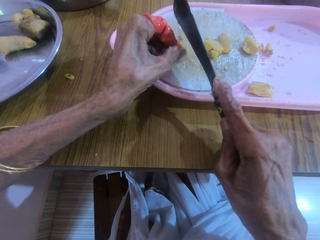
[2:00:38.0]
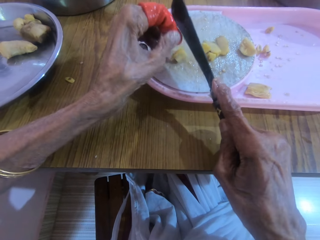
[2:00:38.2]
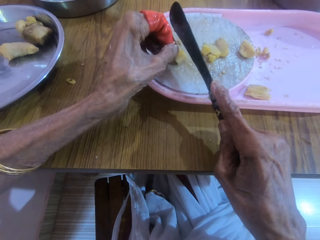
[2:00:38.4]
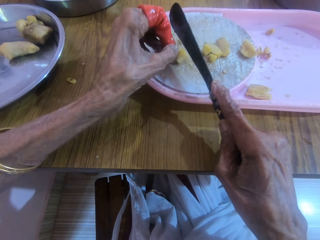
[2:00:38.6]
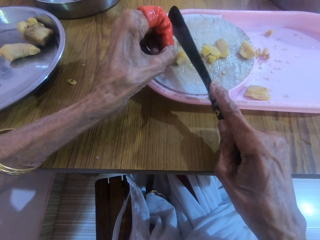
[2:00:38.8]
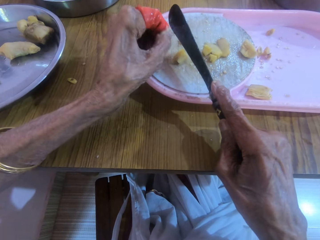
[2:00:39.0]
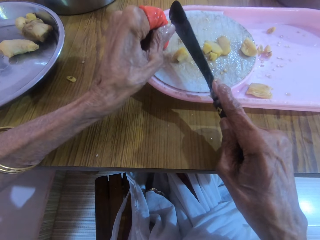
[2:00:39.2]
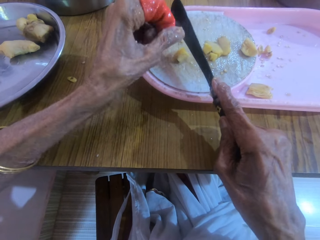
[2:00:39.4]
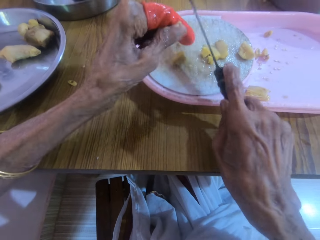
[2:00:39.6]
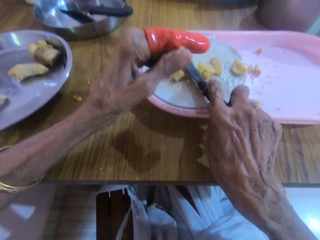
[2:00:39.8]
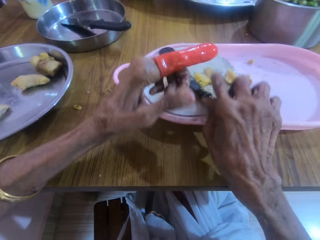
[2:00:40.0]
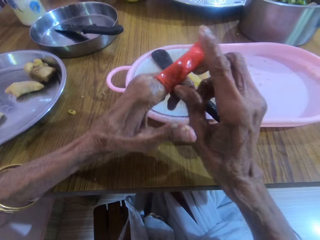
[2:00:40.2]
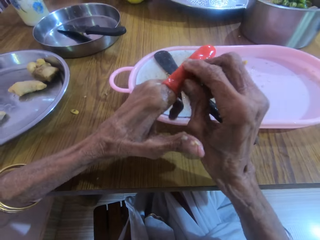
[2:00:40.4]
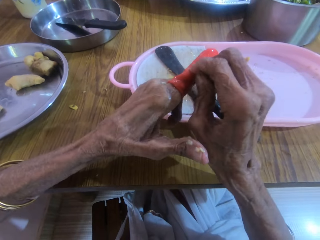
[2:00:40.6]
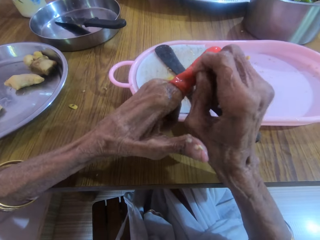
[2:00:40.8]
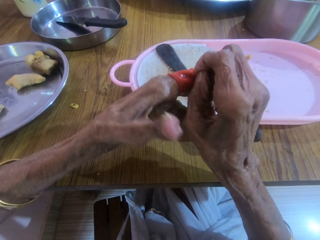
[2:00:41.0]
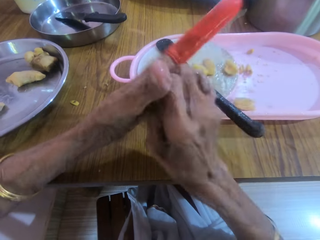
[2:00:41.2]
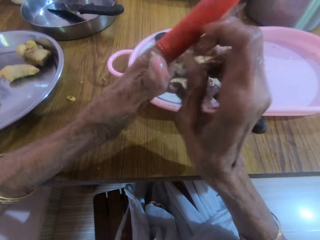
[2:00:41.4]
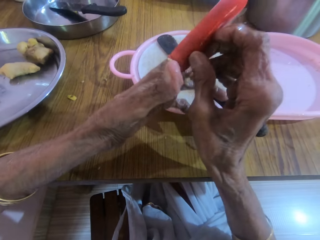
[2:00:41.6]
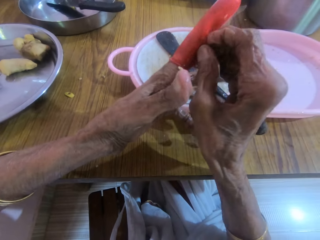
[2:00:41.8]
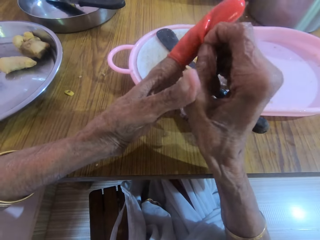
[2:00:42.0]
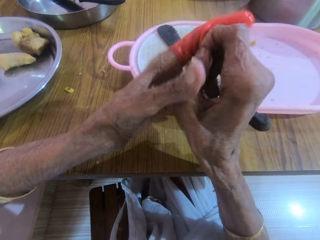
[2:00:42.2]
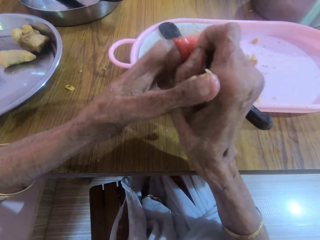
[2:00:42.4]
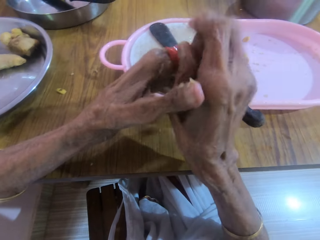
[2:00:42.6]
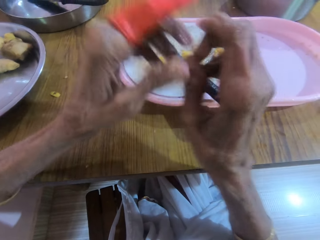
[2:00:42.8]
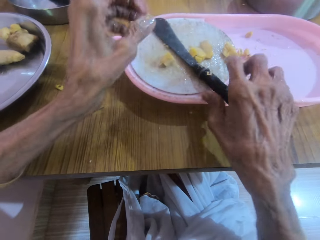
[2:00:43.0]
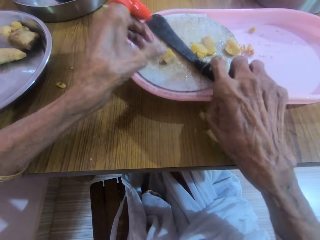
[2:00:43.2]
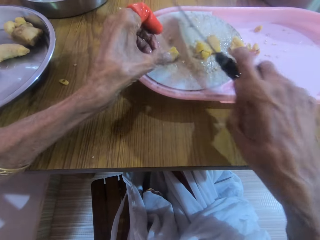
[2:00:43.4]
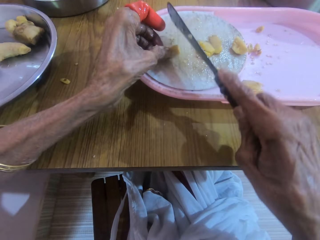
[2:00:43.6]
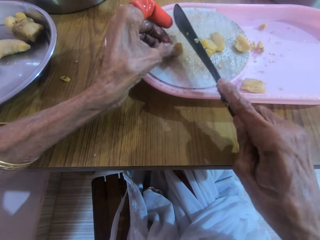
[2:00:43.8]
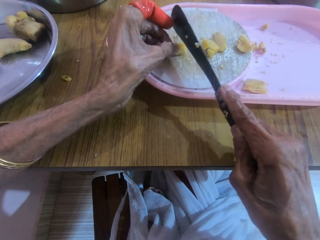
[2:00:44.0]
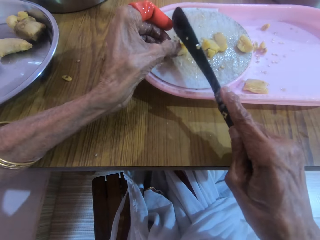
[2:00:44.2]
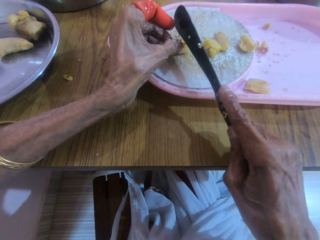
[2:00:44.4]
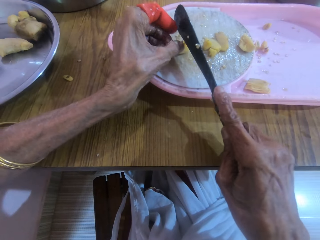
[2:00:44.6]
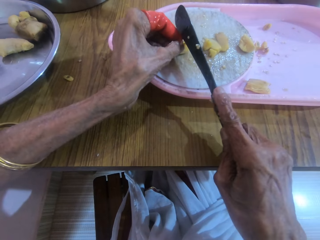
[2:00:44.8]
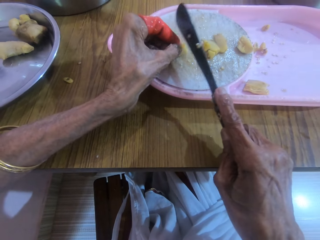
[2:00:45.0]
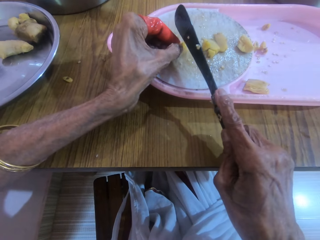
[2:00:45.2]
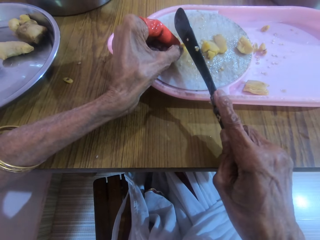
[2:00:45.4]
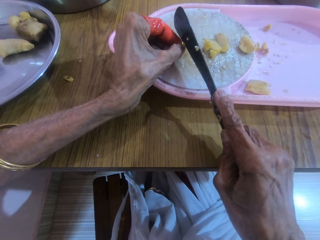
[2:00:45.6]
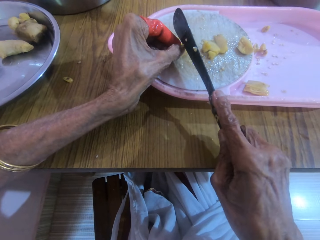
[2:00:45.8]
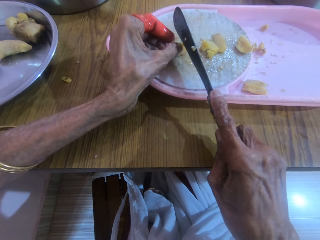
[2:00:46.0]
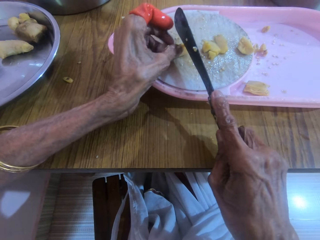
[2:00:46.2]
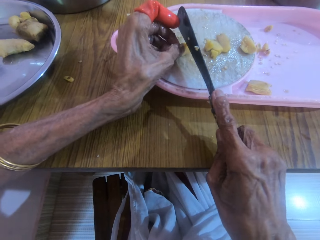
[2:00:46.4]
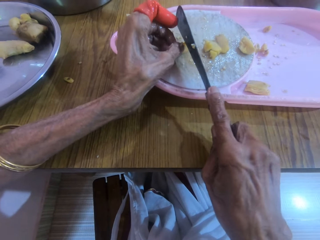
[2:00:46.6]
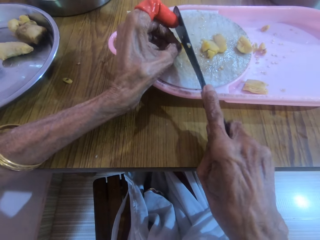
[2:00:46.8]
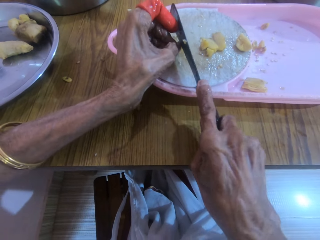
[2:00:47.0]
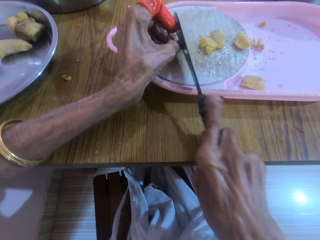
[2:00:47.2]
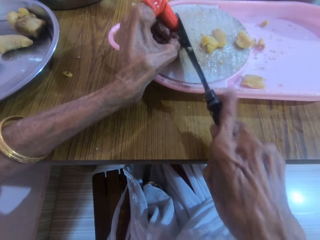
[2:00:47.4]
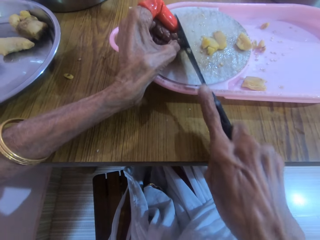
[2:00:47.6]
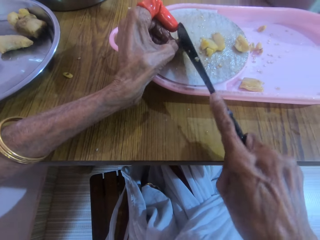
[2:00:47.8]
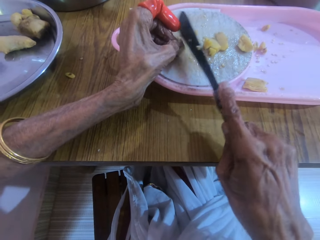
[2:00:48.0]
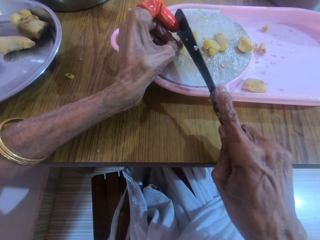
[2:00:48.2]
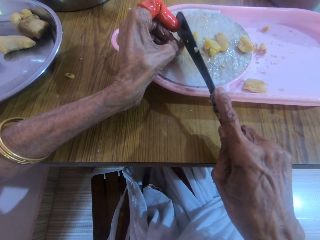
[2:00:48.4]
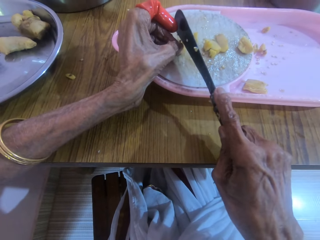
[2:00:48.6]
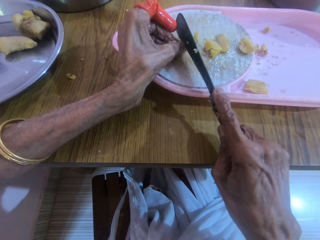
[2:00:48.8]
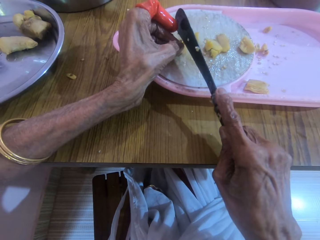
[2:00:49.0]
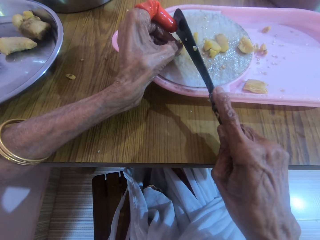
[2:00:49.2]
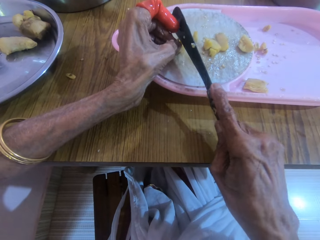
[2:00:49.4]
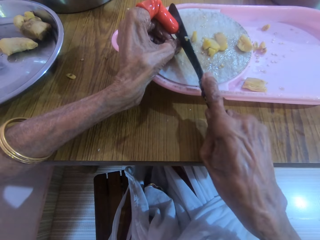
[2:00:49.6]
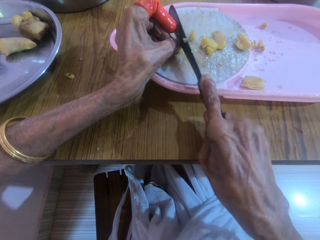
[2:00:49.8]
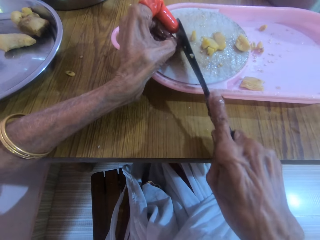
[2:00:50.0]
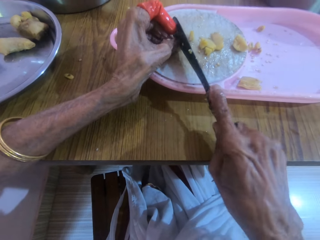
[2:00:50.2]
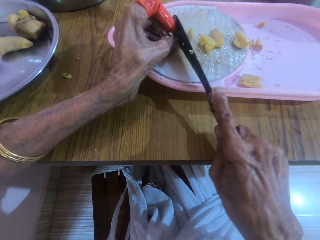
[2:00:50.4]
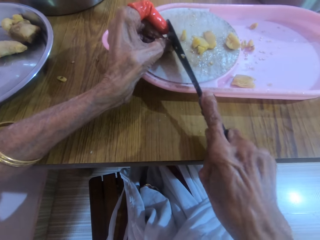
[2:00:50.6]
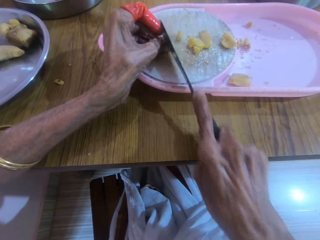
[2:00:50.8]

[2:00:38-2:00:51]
The camera wearer drops the knife in her right hand on the cutting board. She adjusts the protective rubber on her left index finger with her right hand. She picks up the knife on the cutting board with the right hand. She slices the garlic in the left hand with the knife in the right hand.

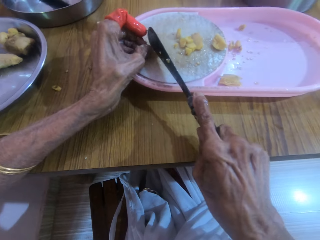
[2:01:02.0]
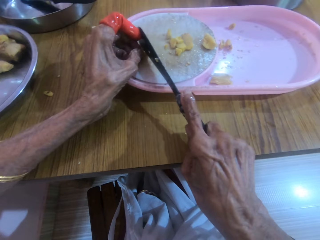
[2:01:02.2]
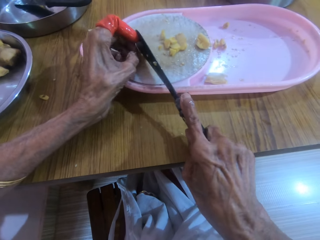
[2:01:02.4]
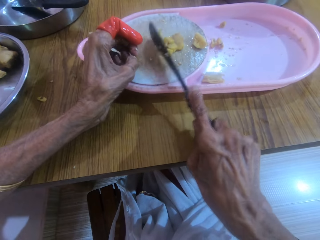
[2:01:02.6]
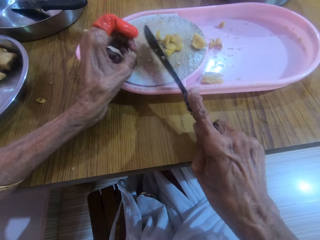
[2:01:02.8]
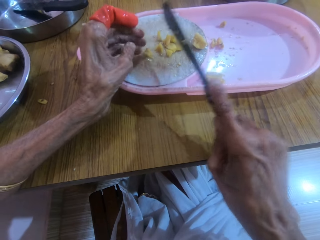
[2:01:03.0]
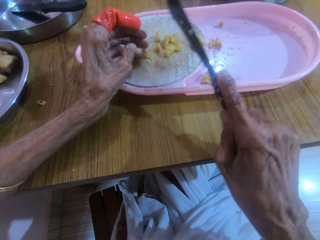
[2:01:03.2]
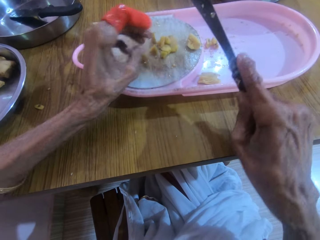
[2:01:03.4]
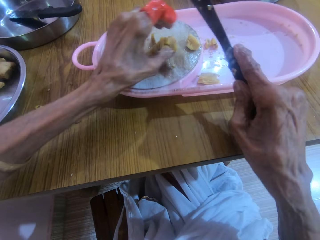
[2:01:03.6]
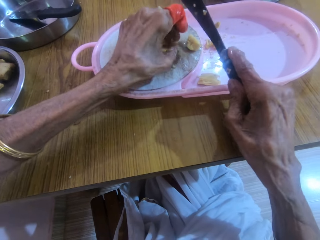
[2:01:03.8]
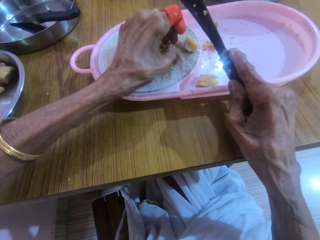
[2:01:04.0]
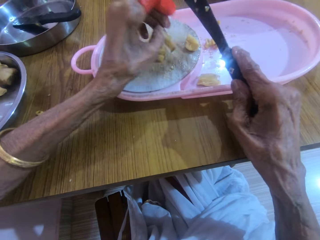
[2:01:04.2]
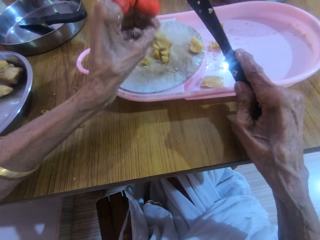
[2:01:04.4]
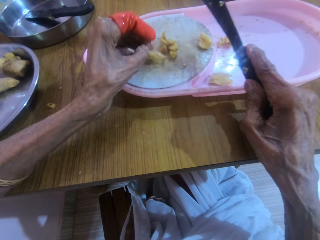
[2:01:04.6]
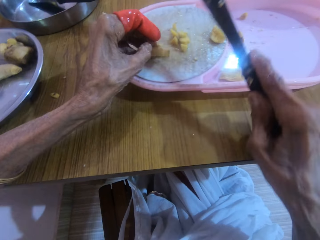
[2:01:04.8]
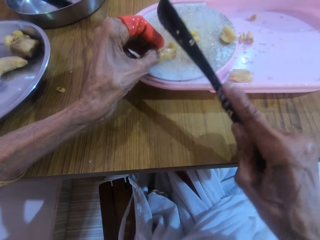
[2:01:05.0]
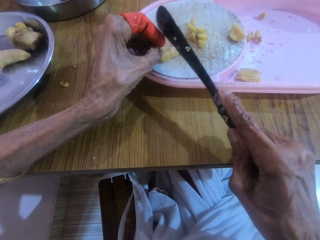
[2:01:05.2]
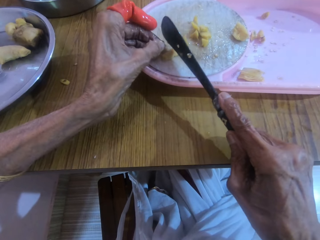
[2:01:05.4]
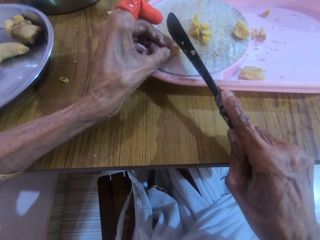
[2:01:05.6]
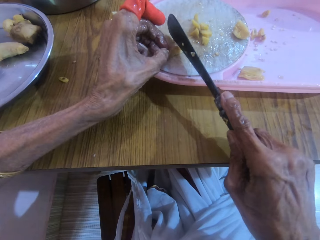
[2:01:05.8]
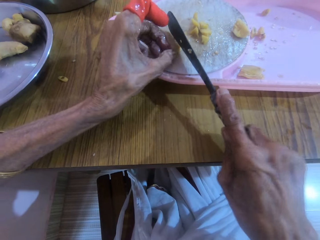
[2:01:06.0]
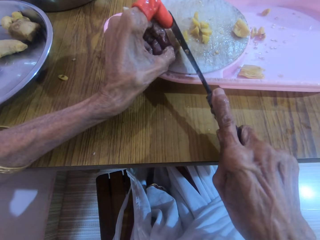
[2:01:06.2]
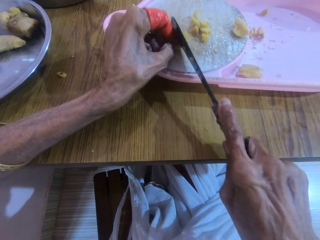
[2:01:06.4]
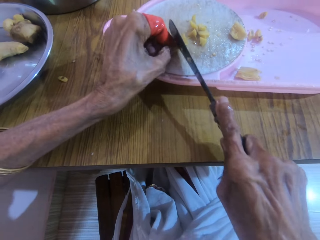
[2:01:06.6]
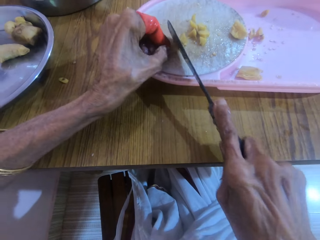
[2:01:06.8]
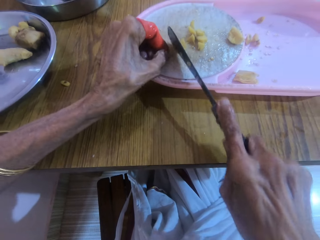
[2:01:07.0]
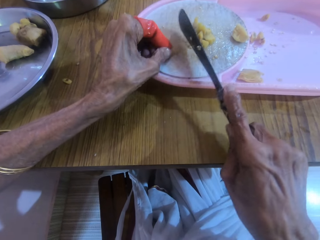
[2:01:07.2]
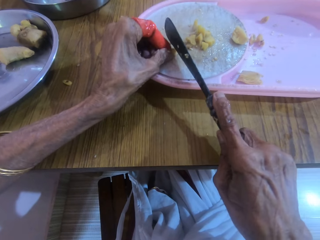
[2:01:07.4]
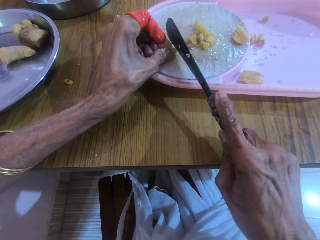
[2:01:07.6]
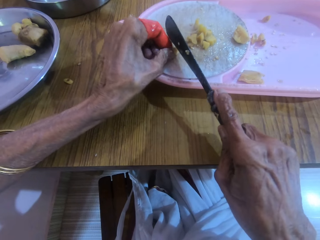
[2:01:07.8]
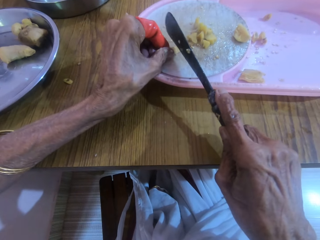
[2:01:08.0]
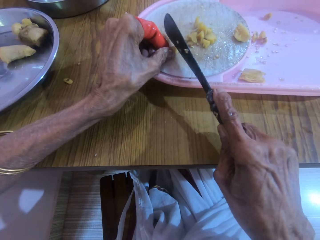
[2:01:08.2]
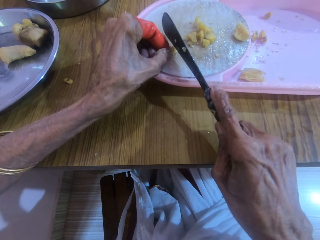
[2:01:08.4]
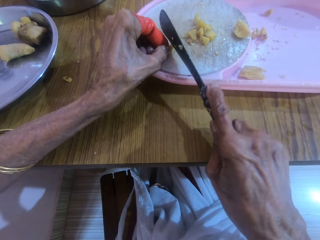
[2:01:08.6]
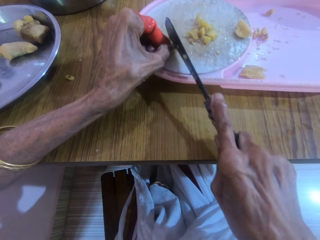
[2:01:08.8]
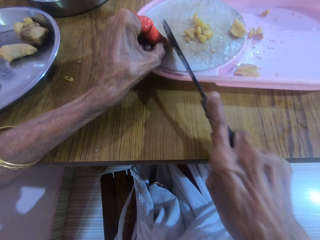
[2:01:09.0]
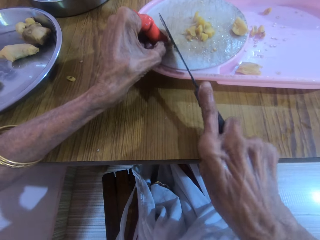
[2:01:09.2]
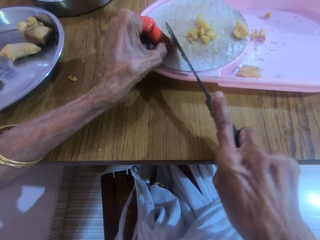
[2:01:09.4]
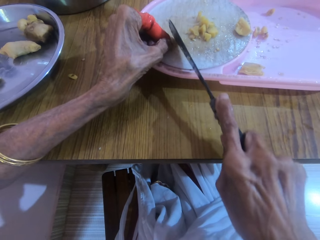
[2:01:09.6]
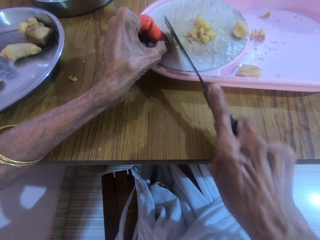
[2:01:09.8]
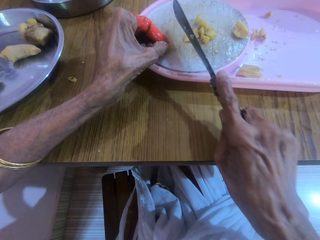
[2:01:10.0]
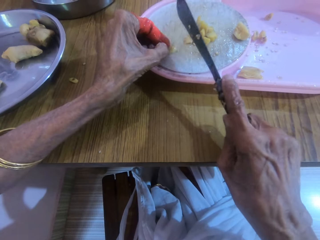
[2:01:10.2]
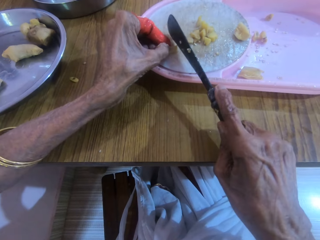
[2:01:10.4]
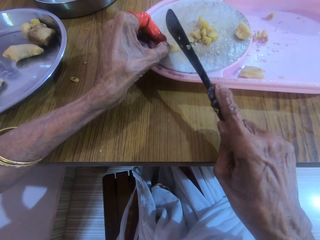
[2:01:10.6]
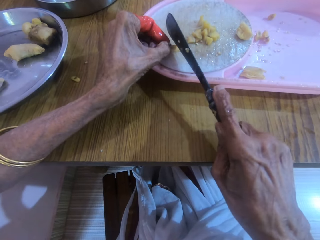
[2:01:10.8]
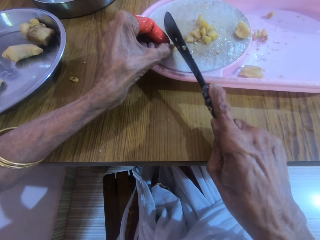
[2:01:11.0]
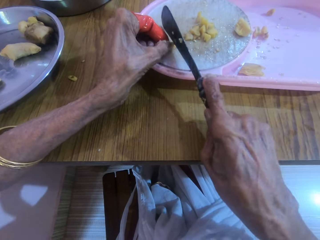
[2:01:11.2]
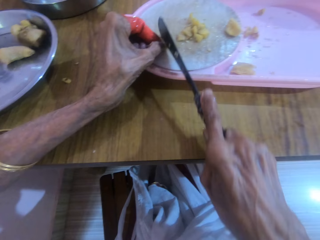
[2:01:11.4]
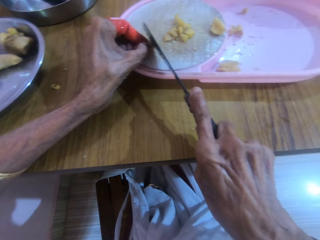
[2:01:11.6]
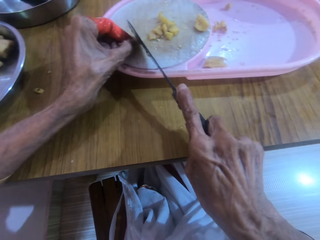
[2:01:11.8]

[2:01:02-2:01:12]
The camera wearer picks a piece of garlic with the left hand. They drop the piece of garlic with the left hand. They slice the garlic in the left hand with a knife in the right hand.
